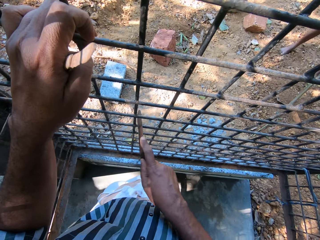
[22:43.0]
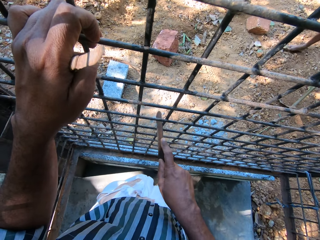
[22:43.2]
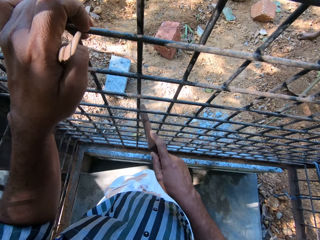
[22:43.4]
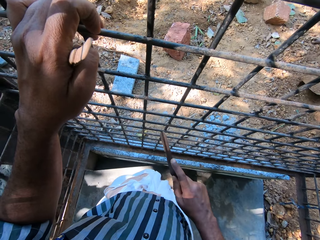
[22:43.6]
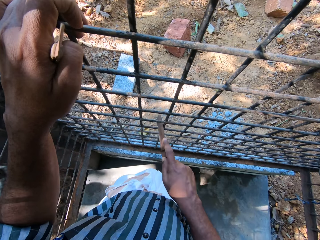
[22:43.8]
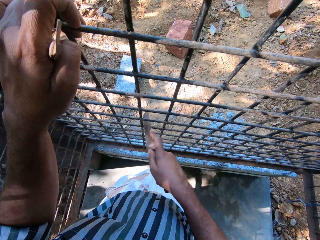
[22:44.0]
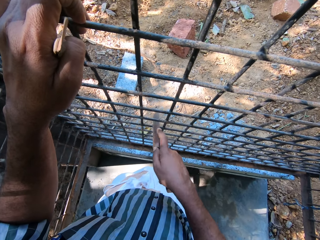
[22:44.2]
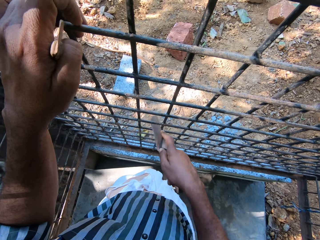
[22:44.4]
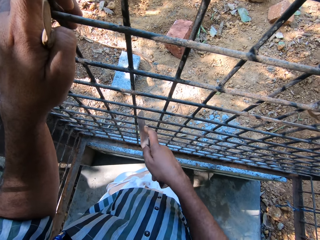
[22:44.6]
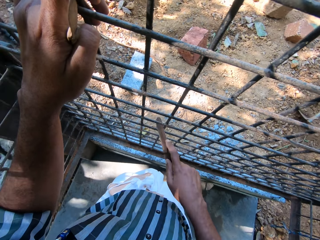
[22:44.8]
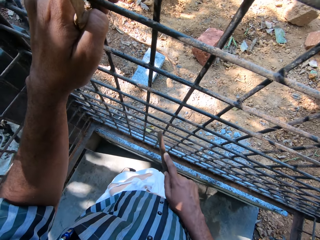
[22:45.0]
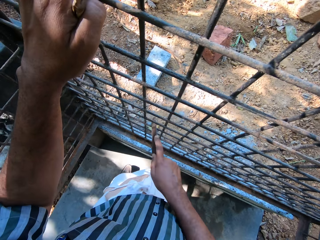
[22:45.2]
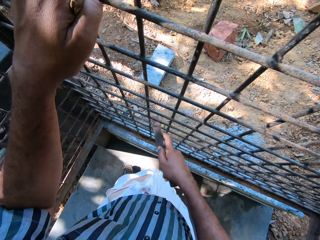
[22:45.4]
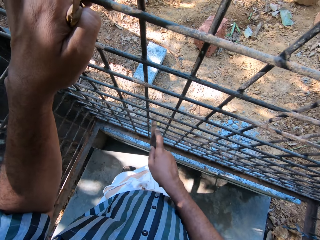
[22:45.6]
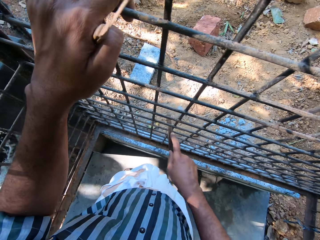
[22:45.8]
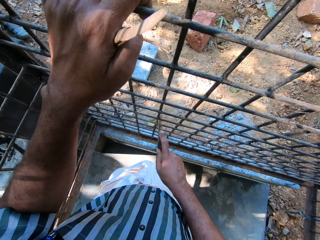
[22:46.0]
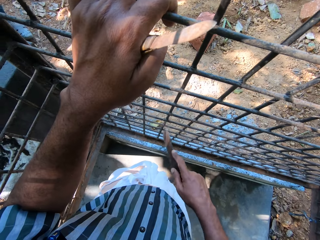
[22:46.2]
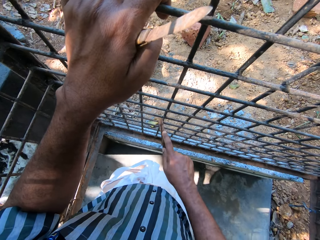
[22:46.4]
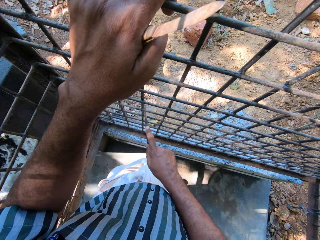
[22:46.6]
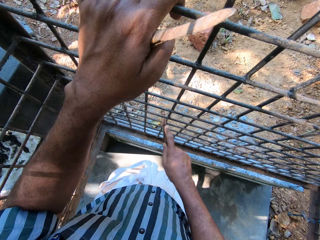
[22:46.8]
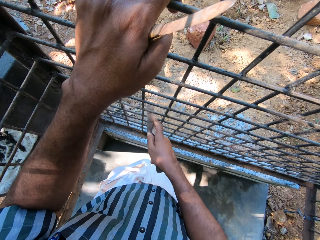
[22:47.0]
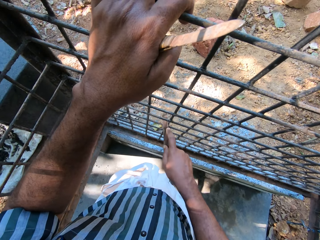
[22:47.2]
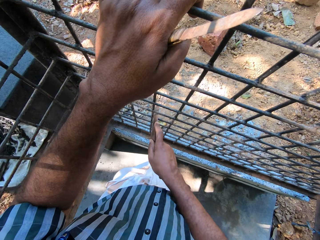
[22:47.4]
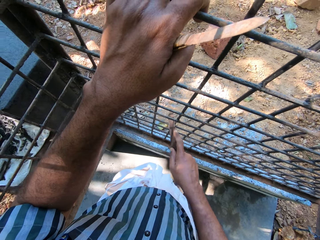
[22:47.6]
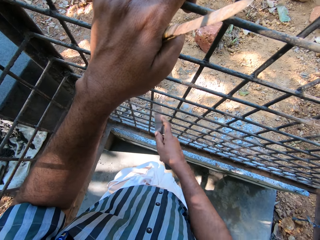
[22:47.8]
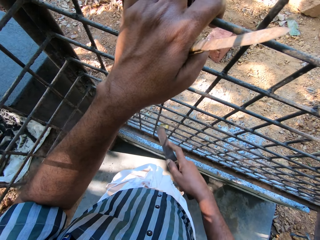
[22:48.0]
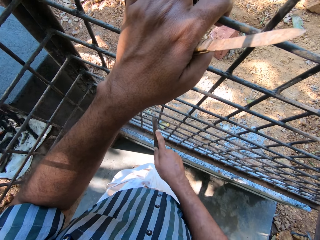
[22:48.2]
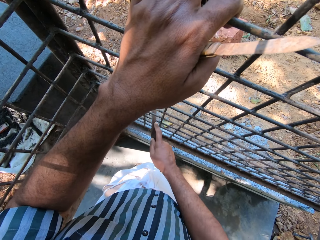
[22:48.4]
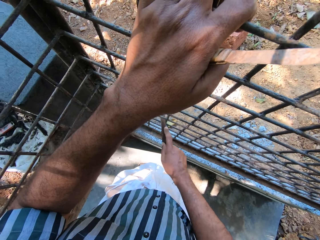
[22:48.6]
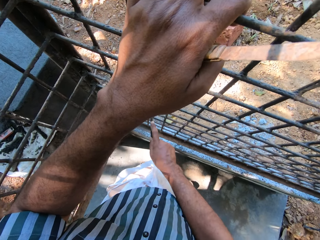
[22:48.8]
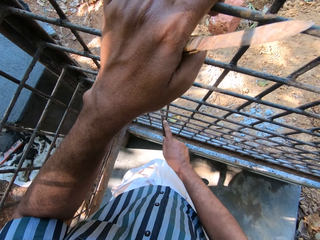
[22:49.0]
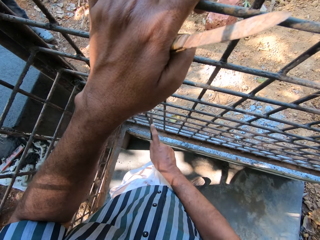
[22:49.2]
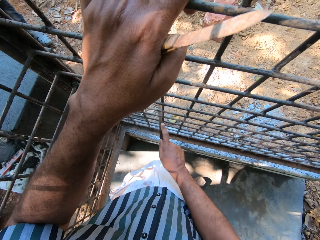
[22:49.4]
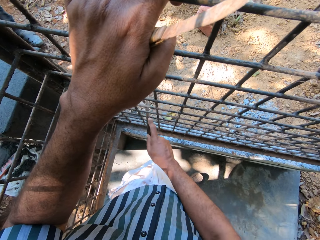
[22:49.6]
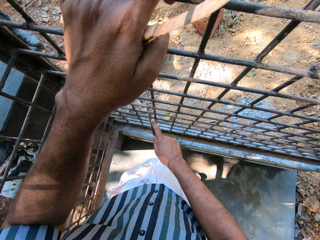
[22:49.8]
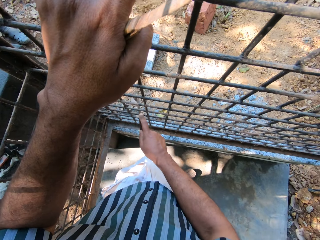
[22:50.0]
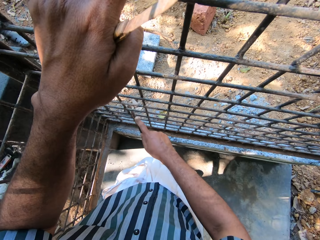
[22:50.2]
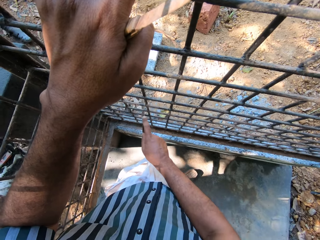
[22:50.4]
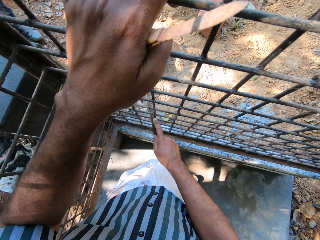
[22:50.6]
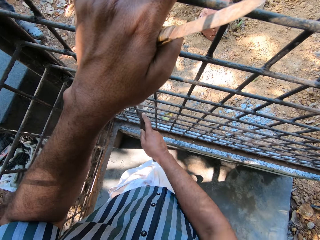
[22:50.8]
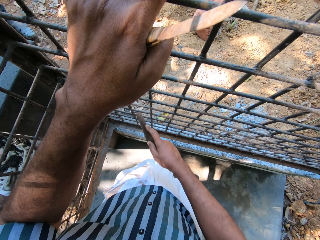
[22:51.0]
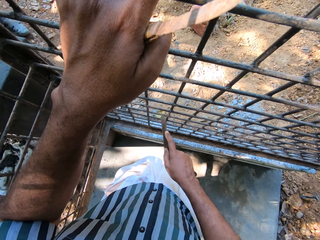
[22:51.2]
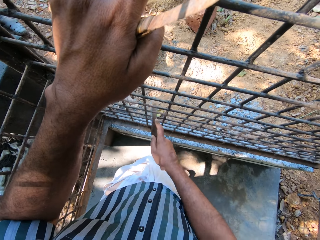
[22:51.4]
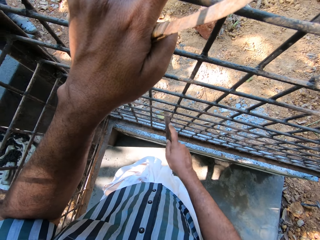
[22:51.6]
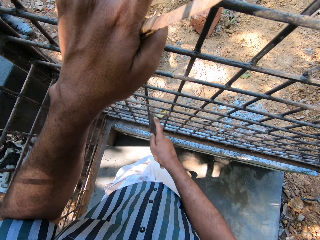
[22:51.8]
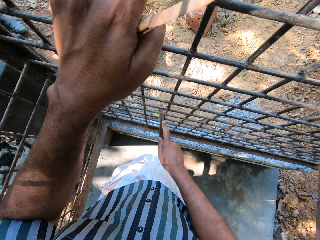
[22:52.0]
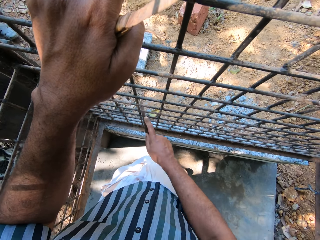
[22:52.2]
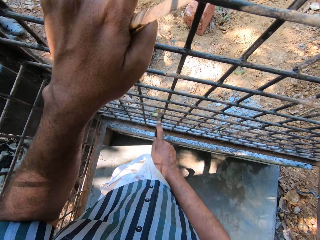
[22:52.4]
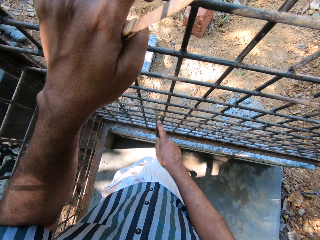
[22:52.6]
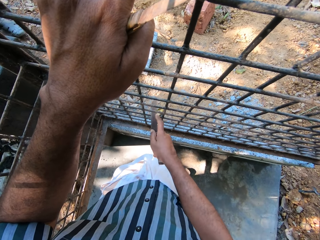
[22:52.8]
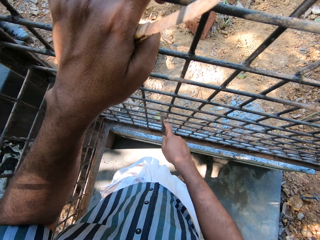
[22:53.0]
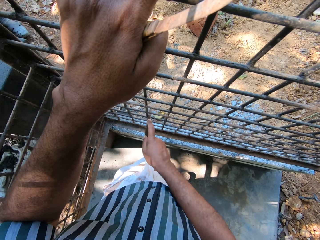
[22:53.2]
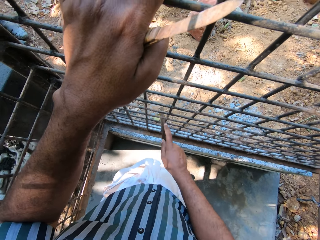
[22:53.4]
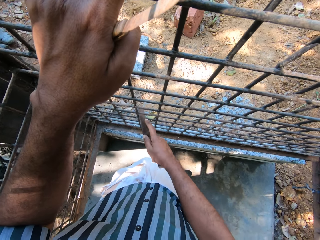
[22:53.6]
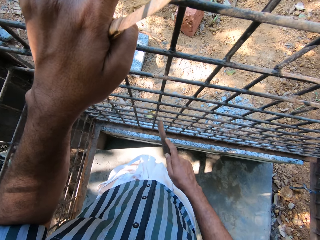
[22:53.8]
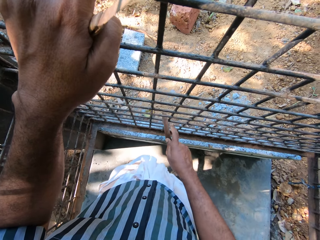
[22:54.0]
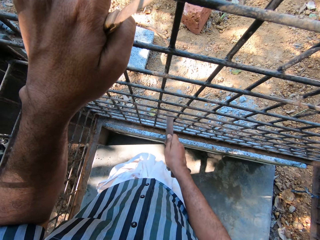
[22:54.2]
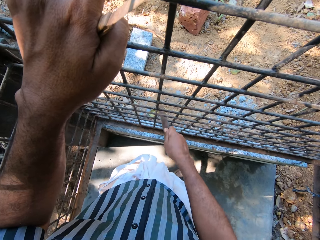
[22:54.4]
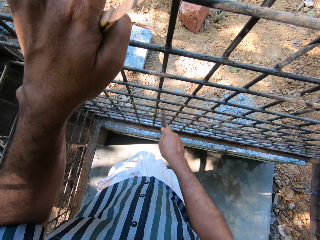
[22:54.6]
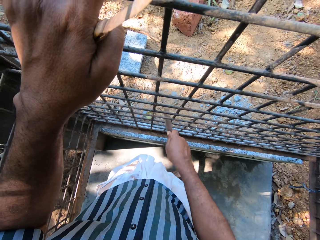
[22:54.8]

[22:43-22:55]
A man scoops soil with a hoe. The man packs sand on the ground with the hoe in his hands. The man converses with another man.

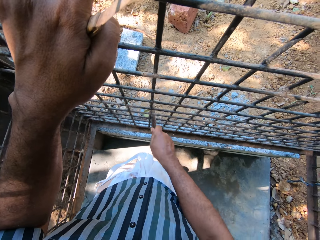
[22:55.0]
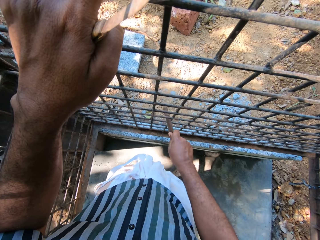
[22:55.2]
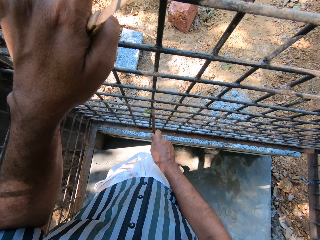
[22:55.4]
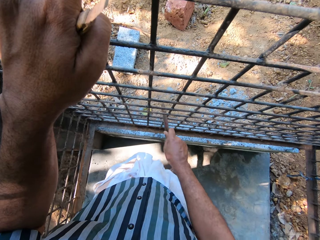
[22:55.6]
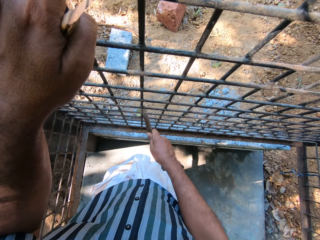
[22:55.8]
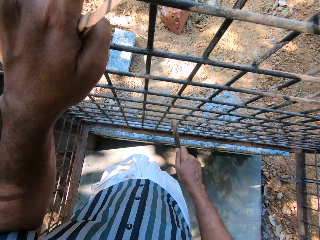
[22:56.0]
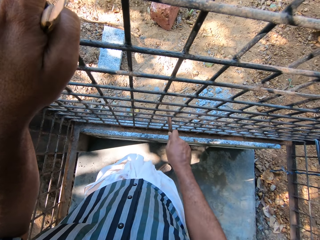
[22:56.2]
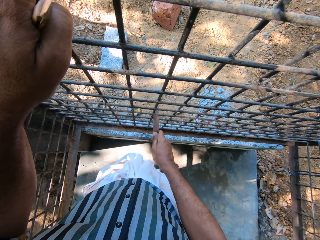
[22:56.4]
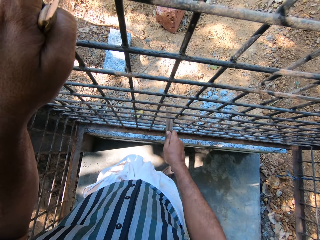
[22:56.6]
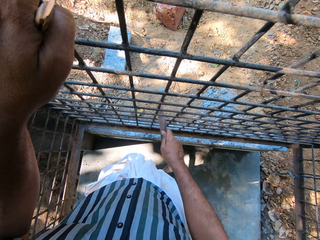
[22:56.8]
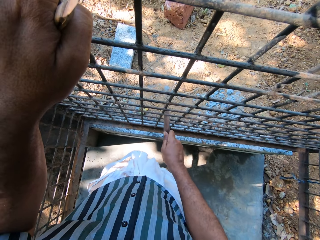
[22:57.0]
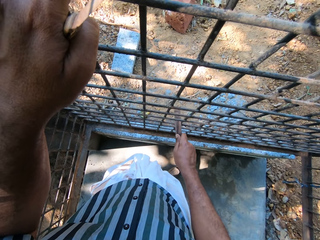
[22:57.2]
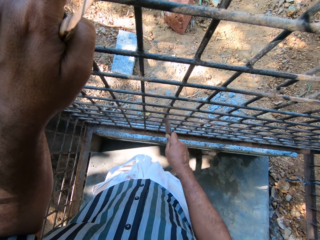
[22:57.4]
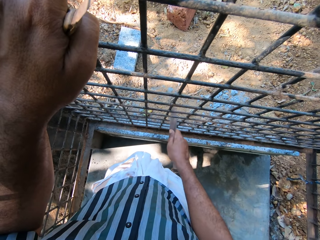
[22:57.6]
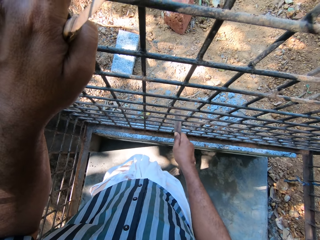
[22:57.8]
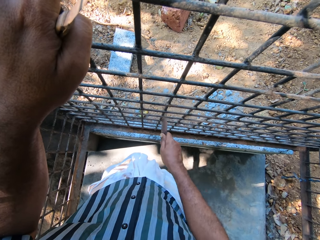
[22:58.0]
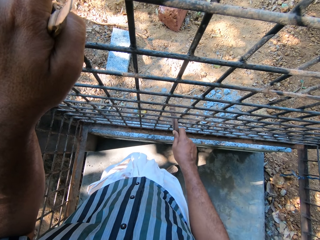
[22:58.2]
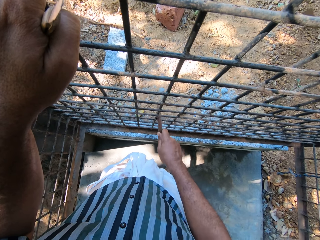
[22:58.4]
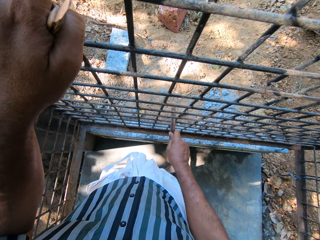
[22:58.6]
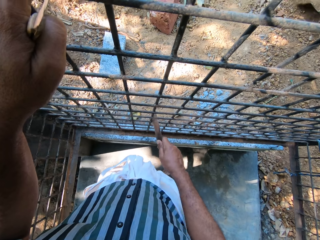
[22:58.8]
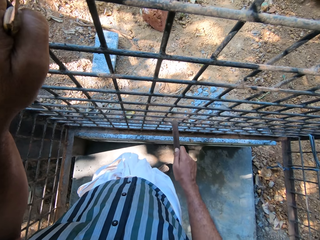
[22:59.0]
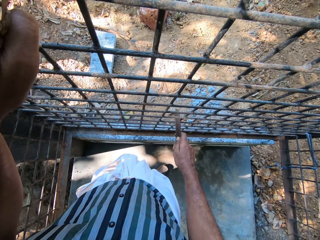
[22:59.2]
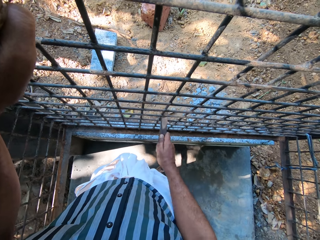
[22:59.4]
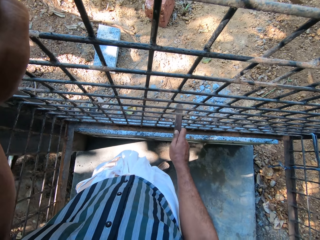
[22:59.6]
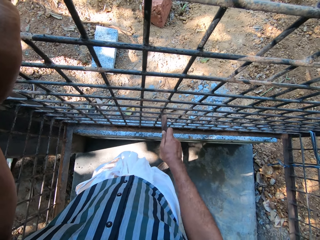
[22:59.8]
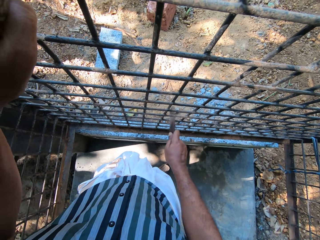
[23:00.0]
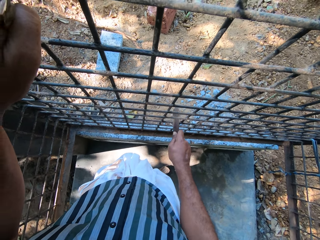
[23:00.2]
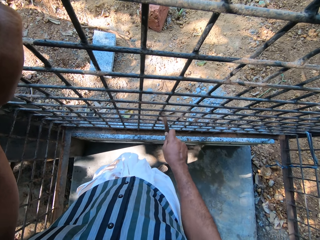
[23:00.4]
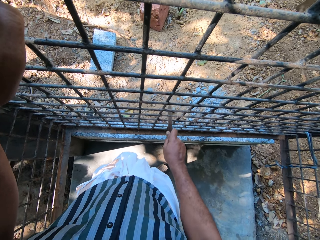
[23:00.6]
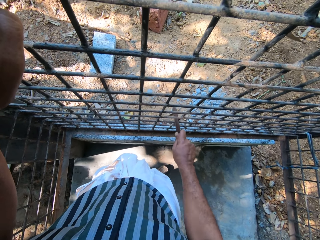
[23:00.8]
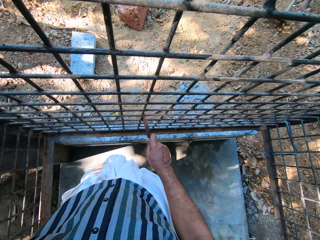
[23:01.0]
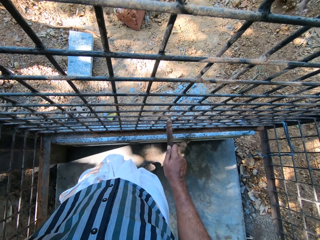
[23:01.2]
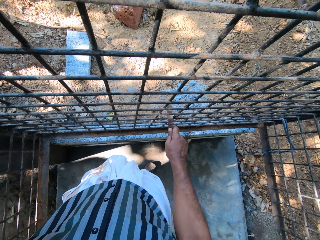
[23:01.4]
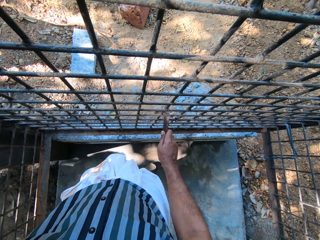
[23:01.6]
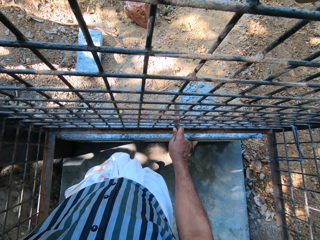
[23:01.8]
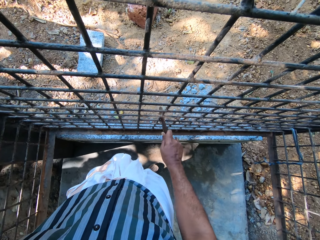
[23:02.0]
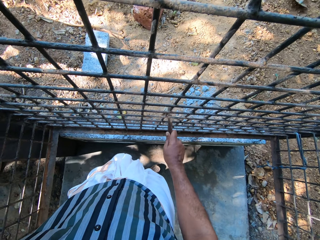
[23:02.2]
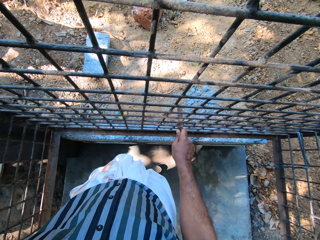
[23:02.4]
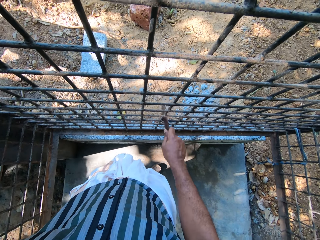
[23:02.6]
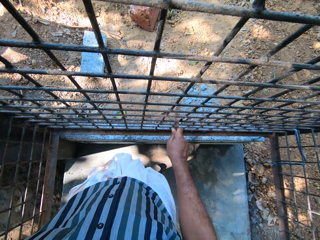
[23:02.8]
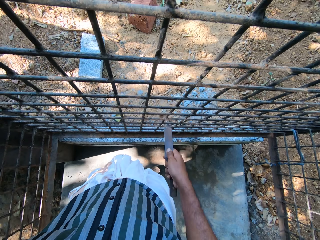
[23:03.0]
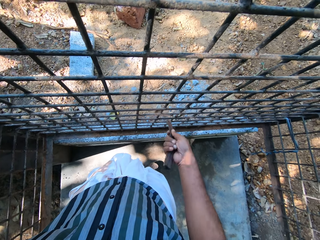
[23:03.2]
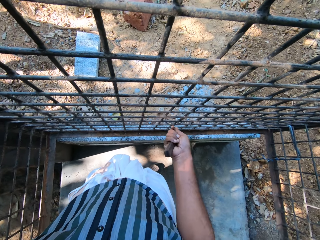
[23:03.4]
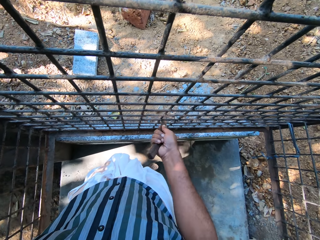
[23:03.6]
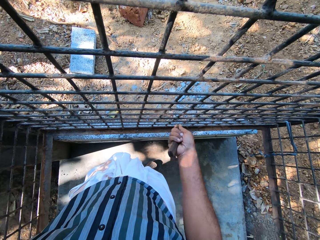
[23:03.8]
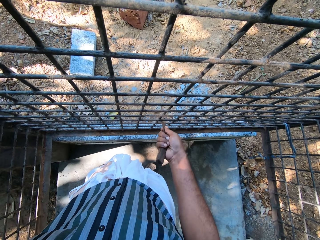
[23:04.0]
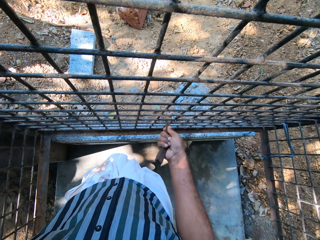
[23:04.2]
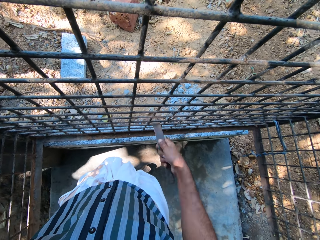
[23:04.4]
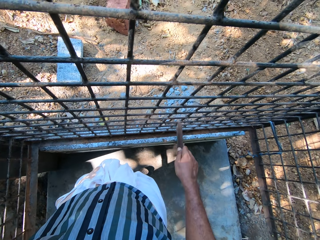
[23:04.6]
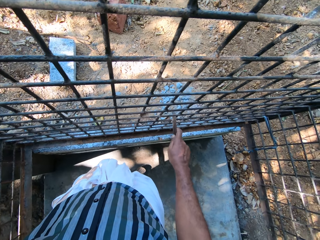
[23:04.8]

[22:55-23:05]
The man digs the ground with a hoe in his hands.
